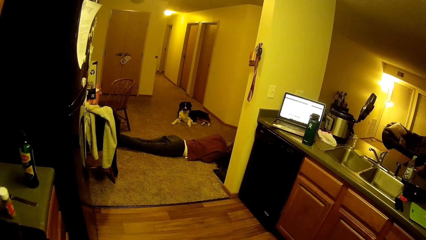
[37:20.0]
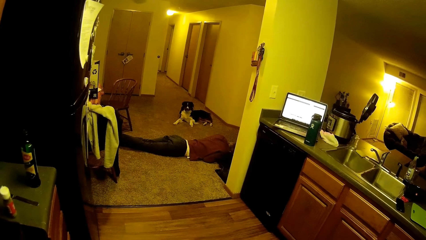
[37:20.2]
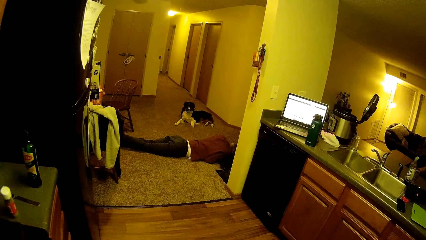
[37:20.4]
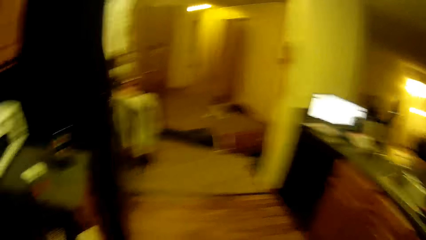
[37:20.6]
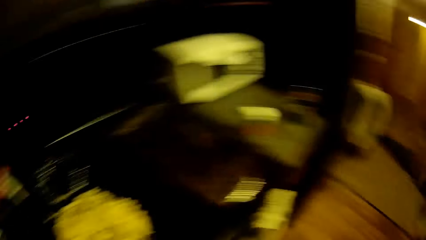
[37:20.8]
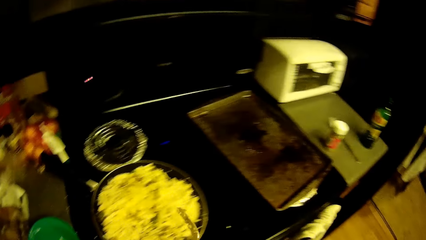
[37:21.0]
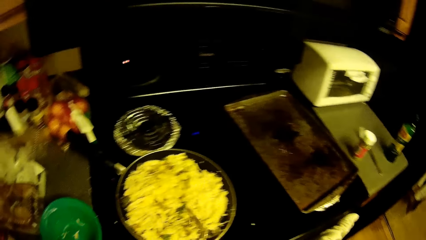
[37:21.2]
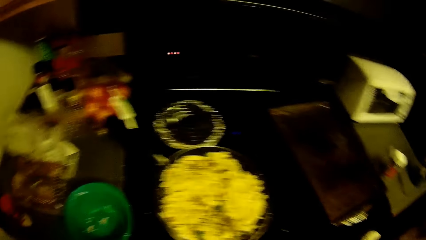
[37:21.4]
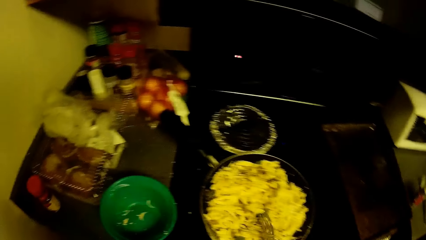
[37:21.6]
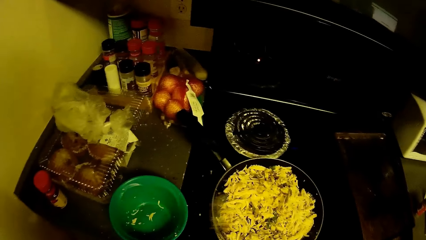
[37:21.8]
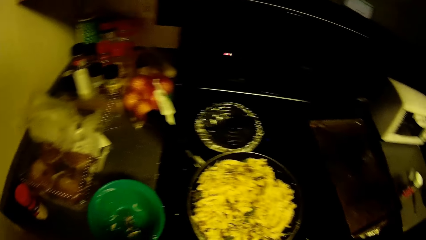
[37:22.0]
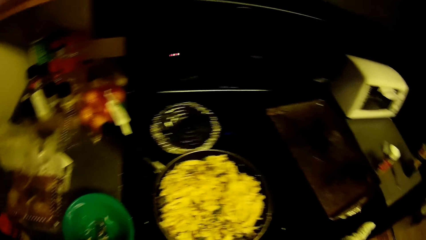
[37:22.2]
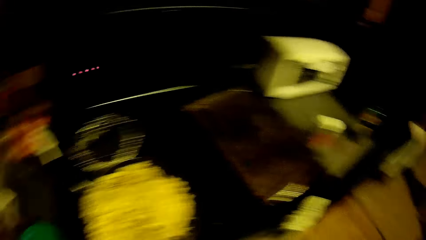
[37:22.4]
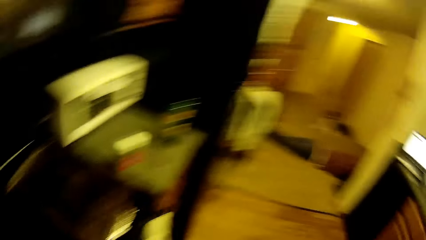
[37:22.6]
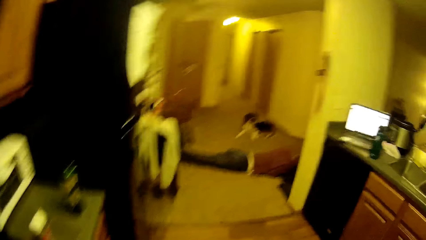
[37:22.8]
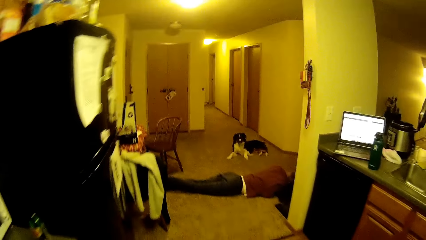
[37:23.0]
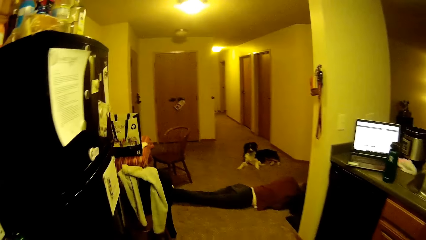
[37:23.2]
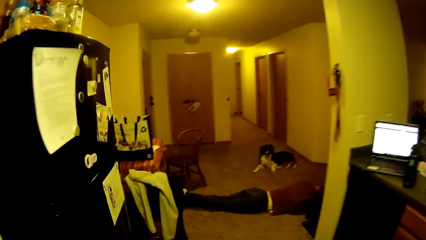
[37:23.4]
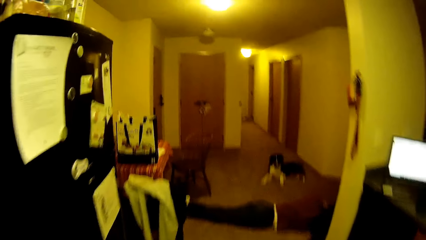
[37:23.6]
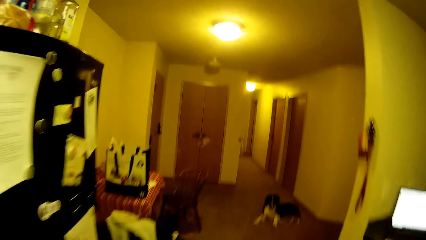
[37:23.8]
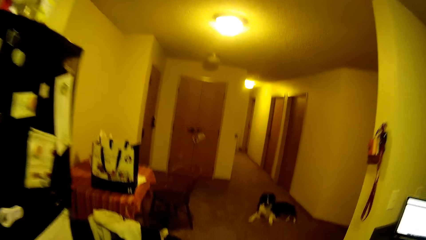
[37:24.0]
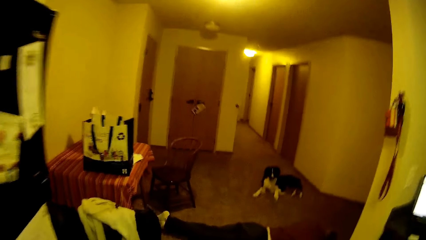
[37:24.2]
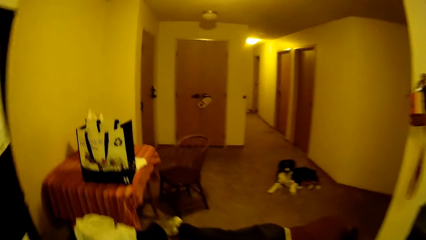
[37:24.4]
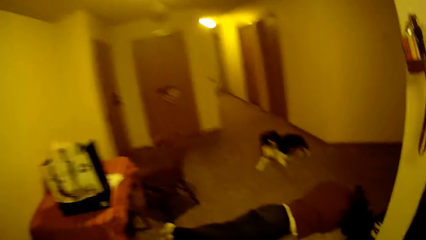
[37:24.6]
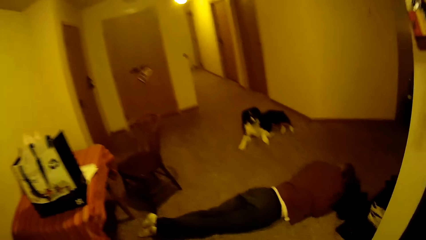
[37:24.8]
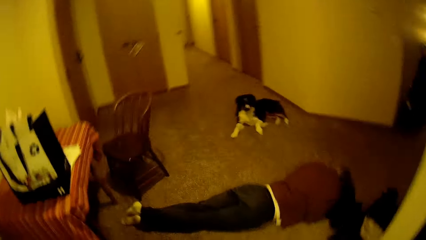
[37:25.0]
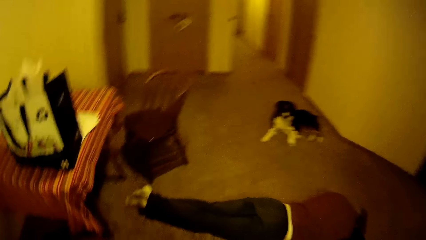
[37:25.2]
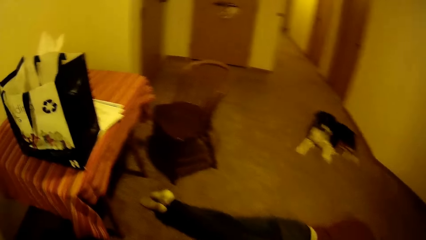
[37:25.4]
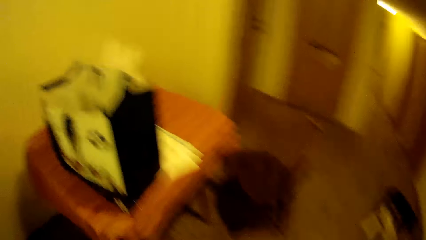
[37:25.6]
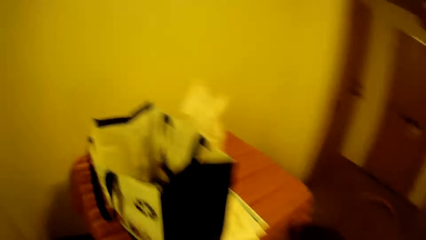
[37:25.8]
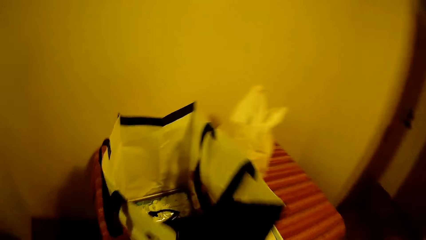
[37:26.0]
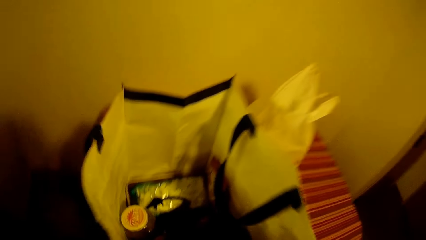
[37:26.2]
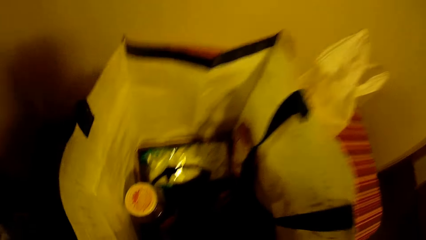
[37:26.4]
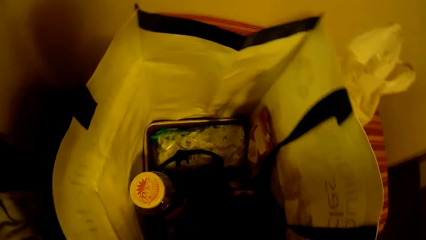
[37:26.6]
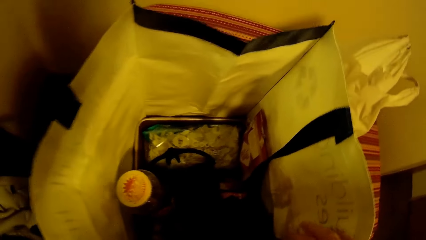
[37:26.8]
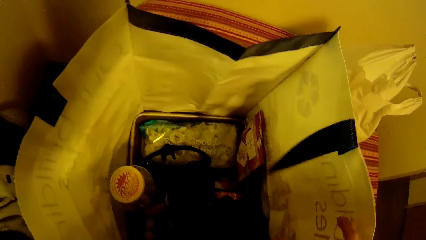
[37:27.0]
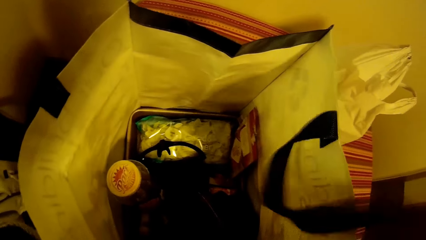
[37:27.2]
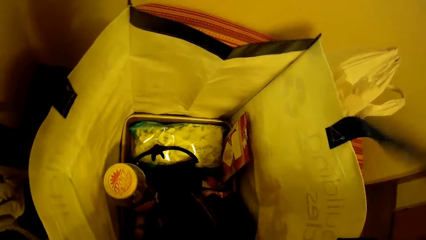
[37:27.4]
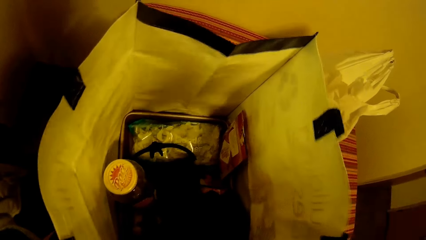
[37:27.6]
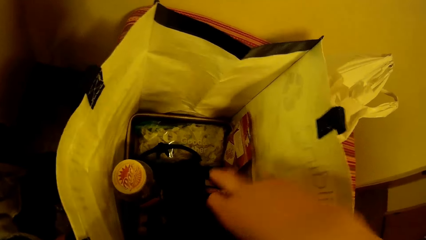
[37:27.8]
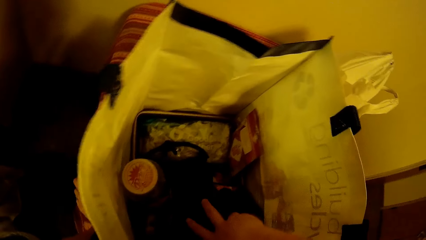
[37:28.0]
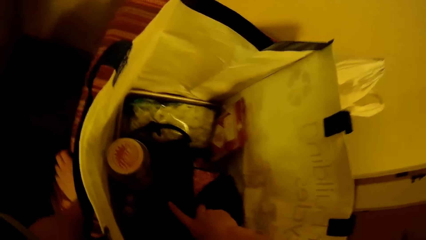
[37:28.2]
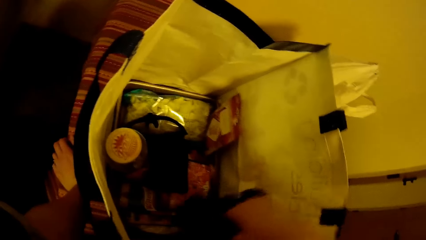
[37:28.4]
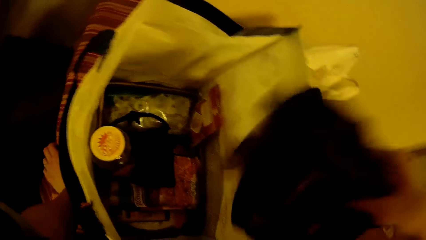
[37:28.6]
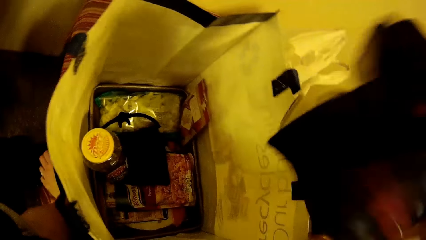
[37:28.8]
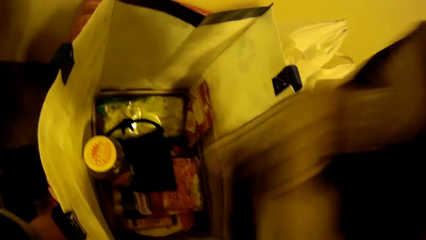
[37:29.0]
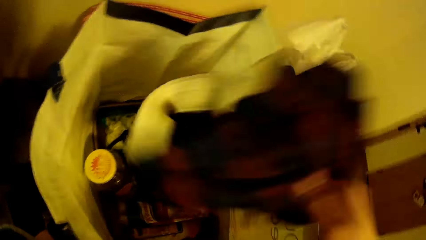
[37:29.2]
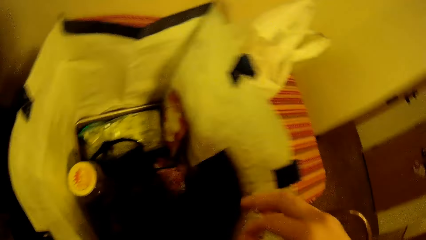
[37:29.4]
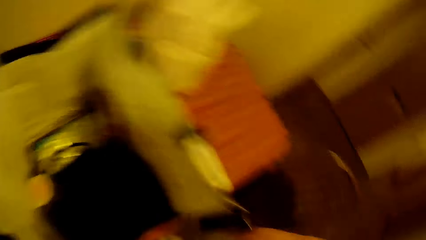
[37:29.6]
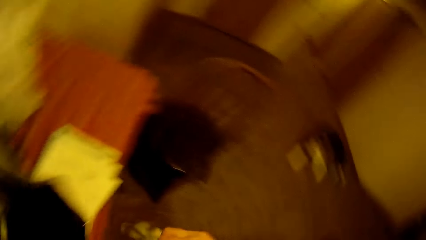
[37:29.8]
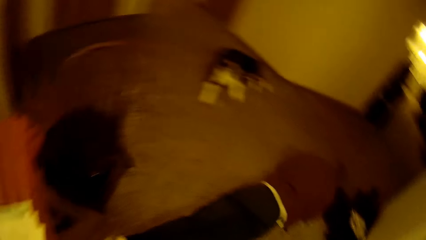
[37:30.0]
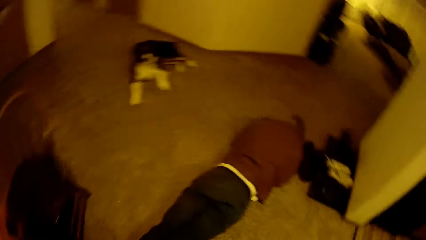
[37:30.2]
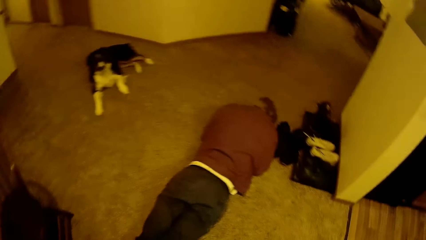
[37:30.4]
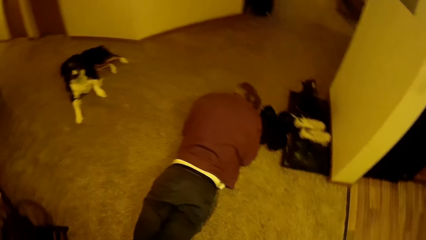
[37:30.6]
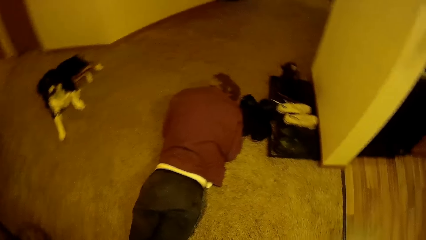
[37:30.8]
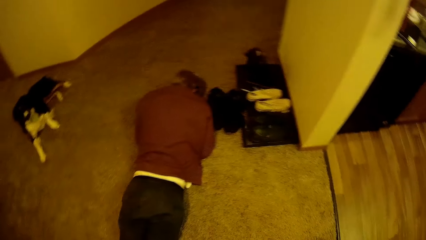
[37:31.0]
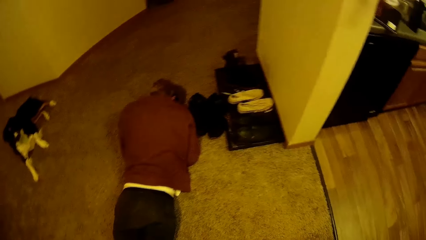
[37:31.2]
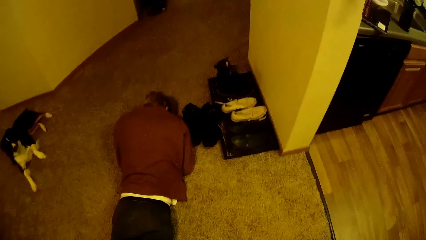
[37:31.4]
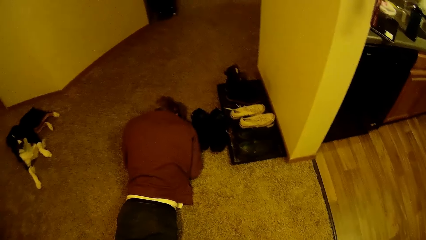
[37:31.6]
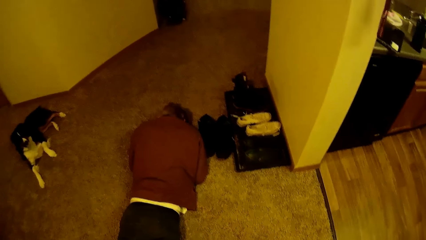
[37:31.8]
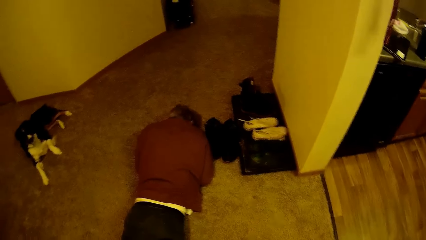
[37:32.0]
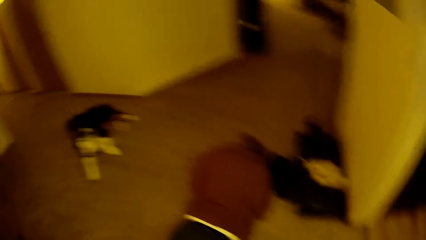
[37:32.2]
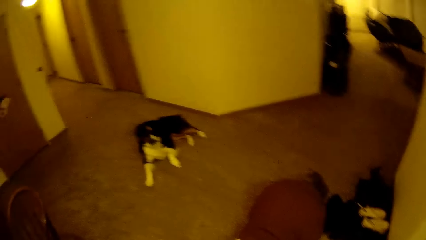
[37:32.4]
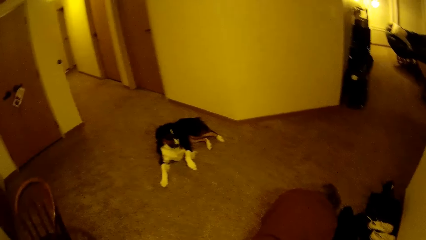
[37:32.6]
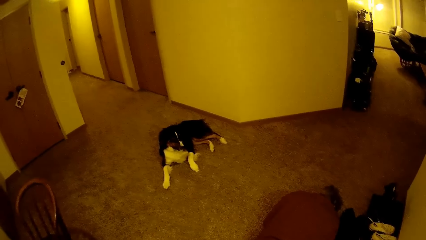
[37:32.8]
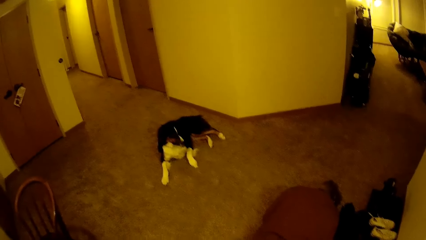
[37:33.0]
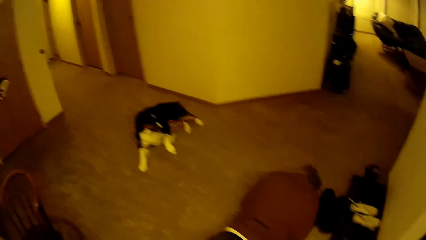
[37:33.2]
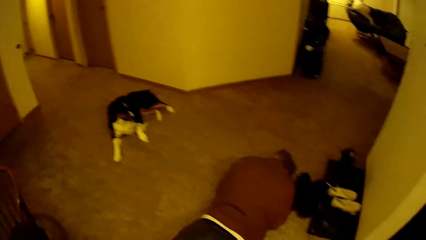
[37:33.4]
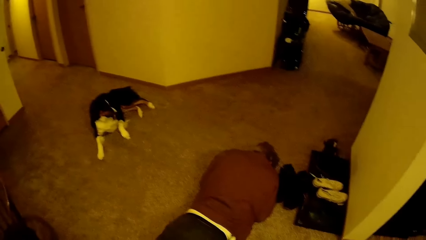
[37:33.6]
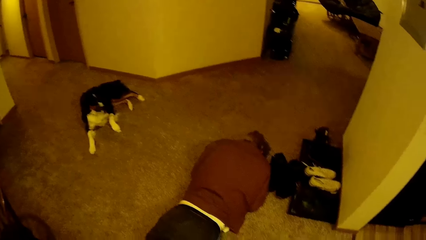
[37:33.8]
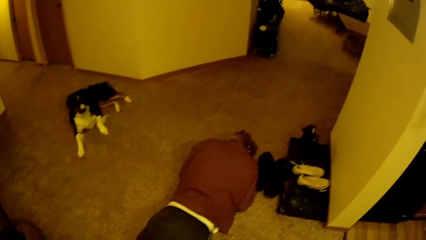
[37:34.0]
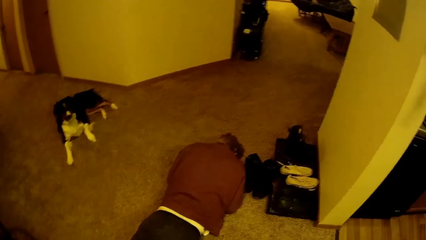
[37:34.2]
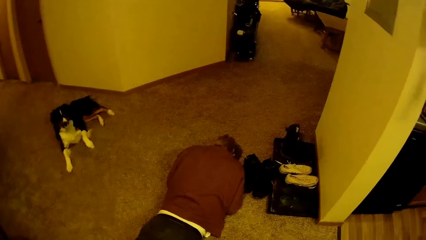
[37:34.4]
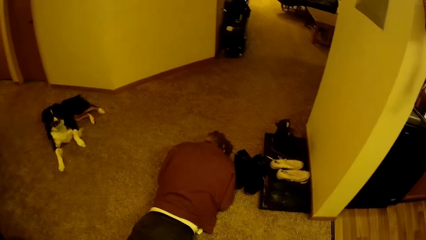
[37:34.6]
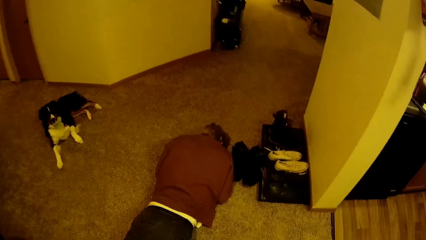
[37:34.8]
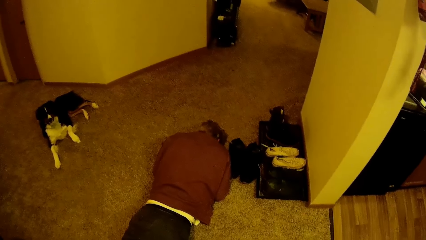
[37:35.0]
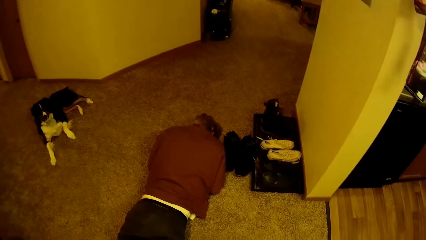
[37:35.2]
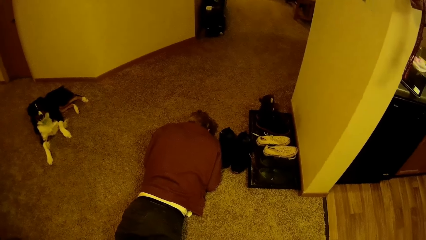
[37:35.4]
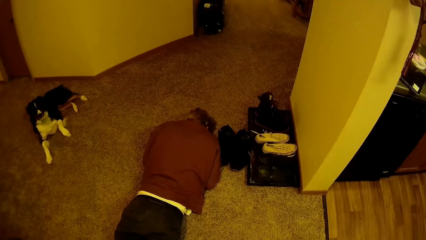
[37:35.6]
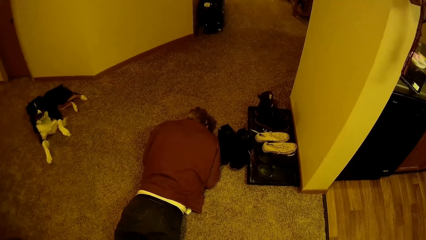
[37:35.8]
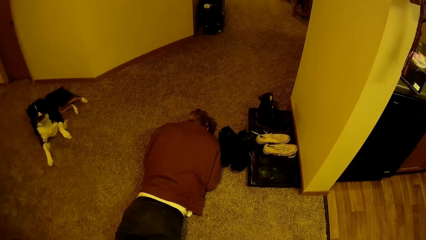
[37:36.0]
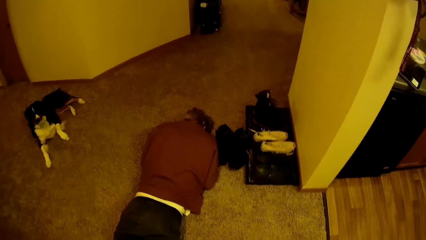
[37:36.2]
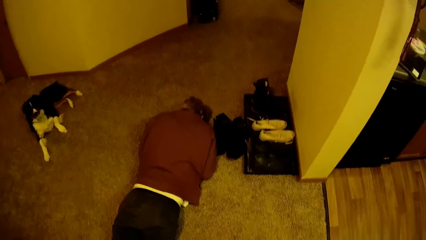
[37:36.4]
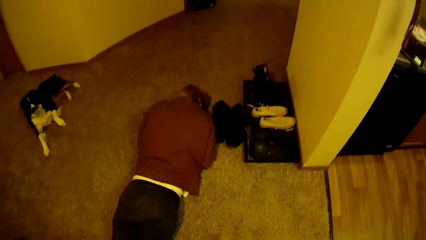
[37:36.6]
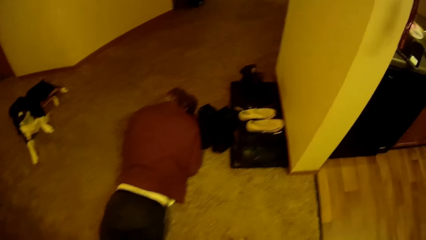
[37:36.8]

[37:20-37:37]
The camera wearer turns something. They look around the kitchen. A man lies on the floor. The camera wearer moves away from the cooker. They walk around the room. They check the content in a grocery bag on a table. They put down the cloth in the bag. The man lies on the floor.
